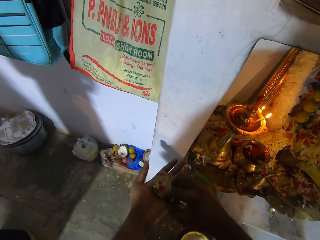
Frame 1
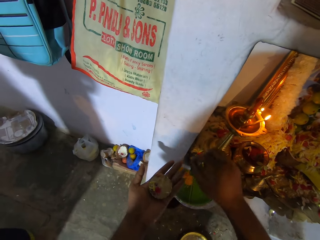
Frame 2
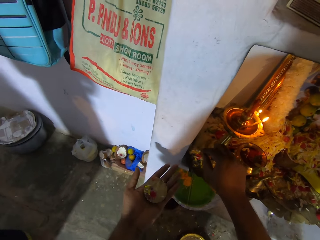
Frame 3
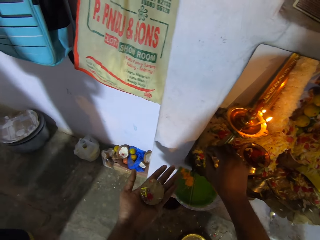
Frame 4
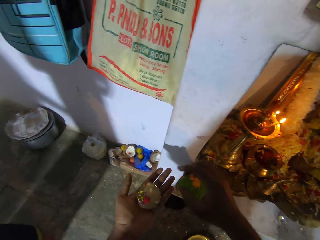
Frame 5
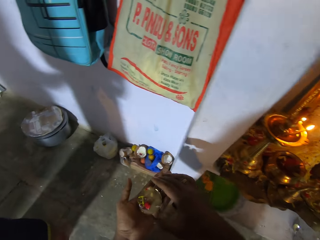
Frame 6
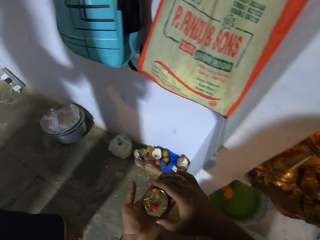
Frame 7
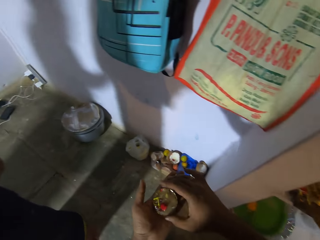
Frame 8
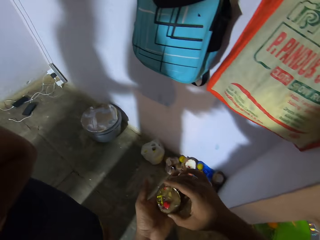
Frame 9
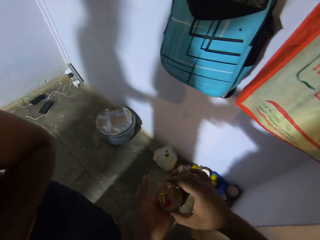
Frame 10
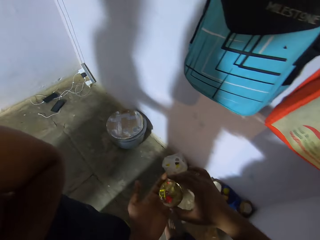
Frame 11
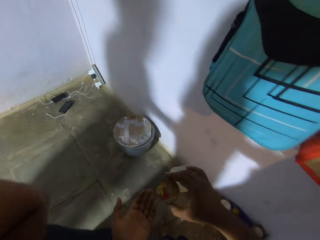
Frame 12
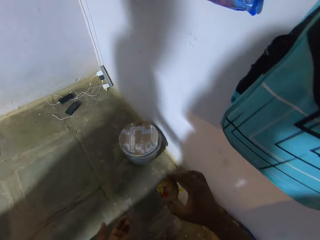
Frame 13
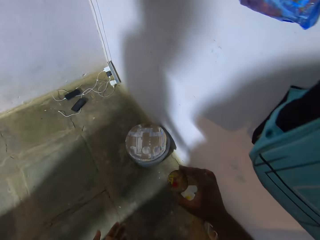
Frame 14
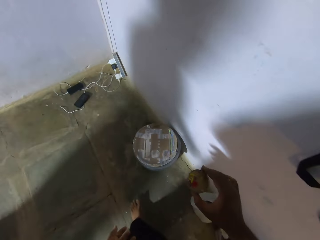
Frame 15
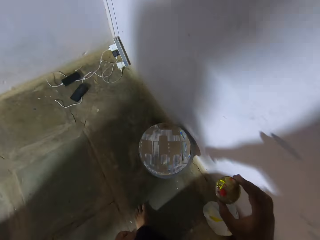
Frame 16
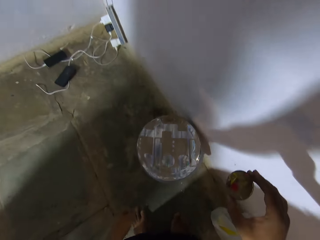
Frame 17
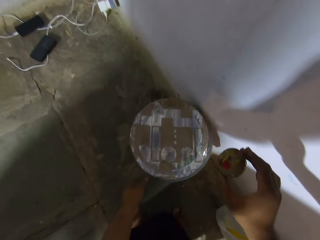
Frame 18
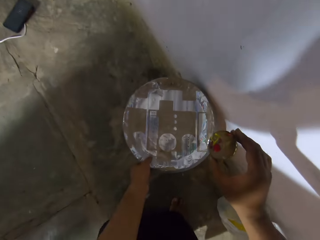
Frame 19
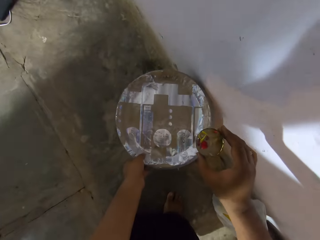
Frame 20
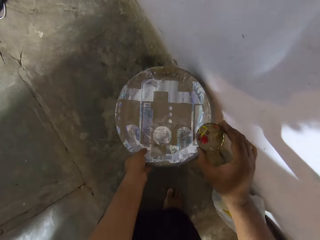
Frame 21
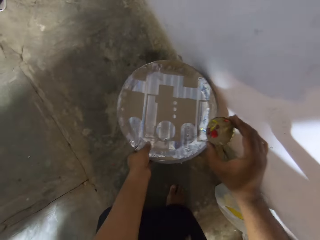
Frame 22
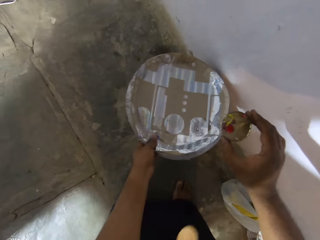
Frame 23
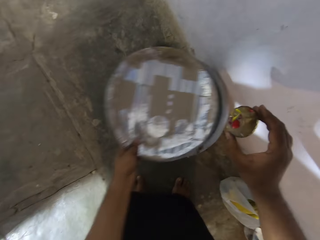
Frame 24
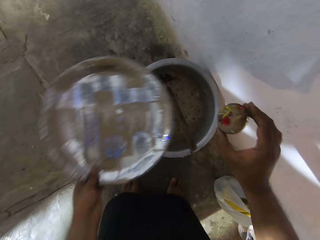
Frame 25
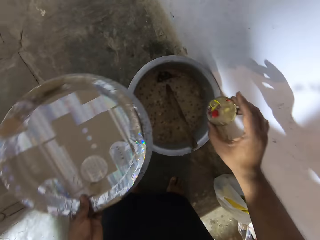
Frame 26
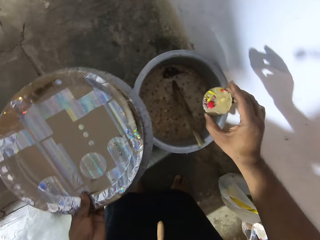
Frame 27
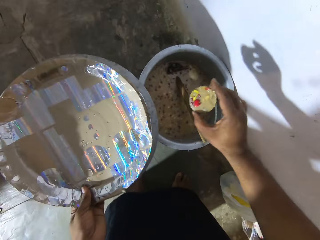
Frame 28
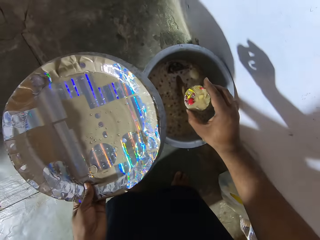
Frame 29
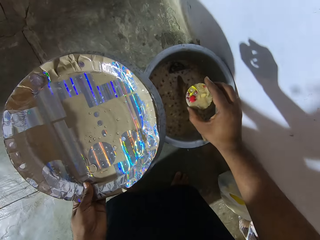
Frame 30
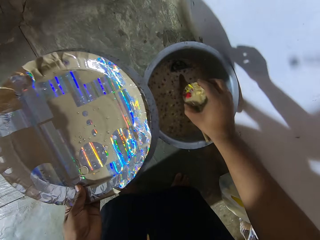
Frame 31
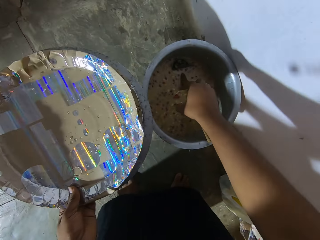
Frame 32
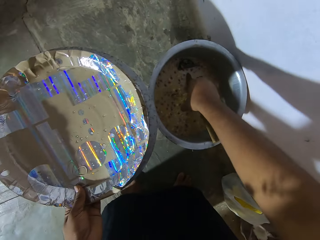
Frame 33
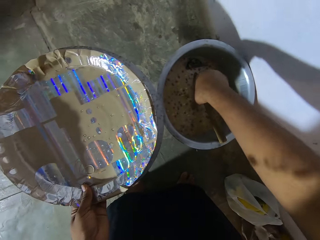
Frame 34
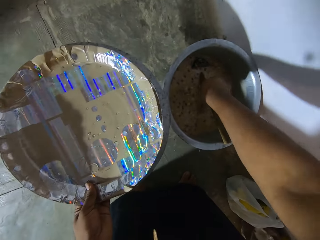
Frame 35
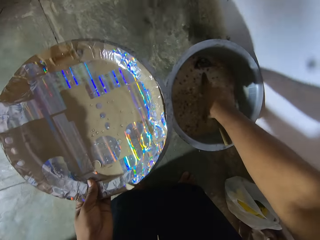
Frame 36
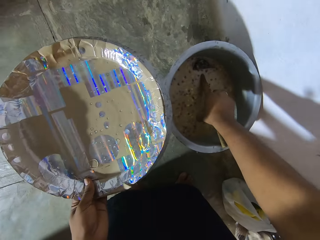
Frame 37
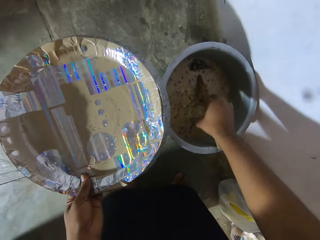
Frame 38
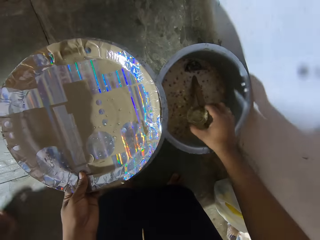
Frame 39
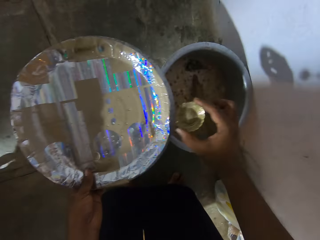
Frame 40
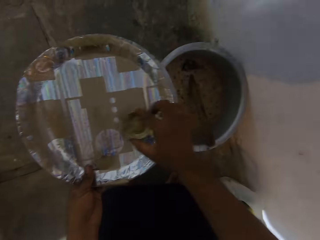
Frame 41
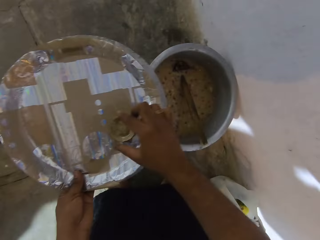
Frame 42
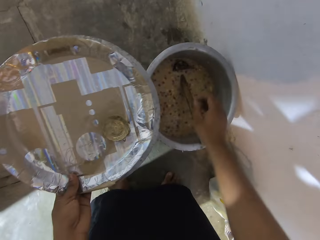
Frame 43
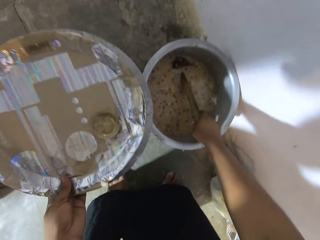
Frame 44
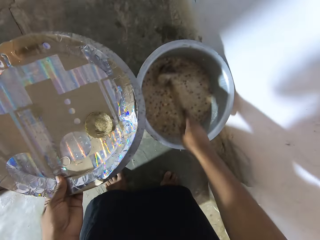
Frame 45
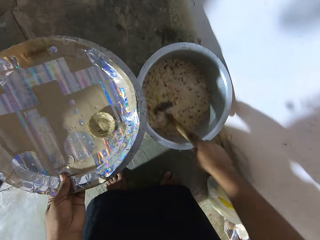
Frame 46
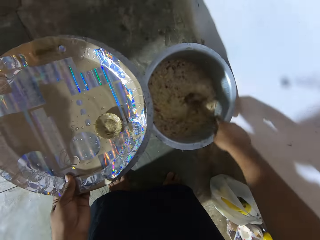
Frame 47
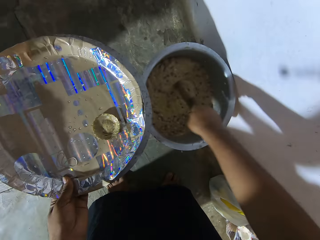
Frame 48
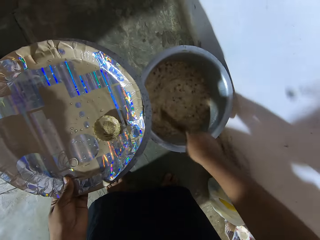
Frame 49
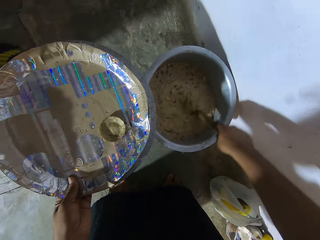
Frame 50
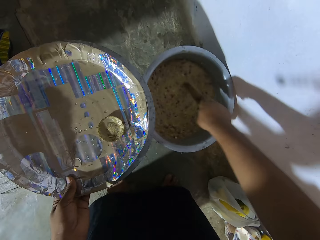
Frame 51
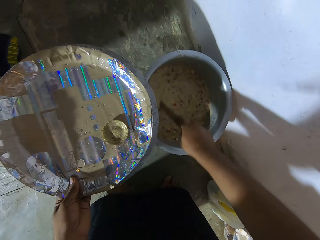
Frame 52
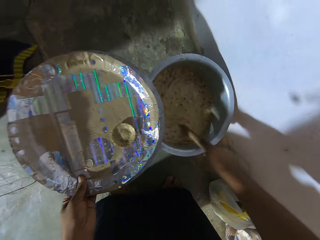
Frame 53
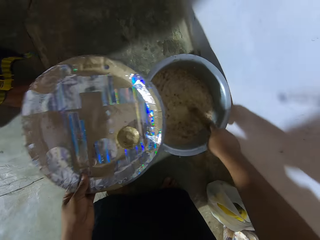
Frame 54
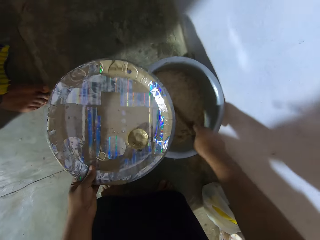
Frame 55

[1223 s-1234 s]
The camera wearer picks something from his hand with his right hand. He drops something on the shelf. He turns around. He picks something from his left hand with his right hand. He walks around, holds something, and stops. He picks a lid with his left hand. He holds the lid of the cooking pot. He opens the lid of the cooking pot. He pours something into the cooking pot with his right hand. He shakes something. He puts something on the cooking pot lid with his right hand. He picks a cooking spoon with his right hand. He stirs something with the cooking spoon.
